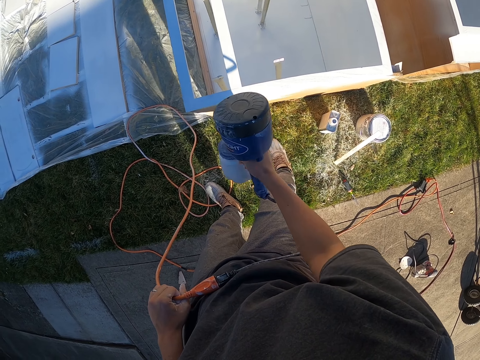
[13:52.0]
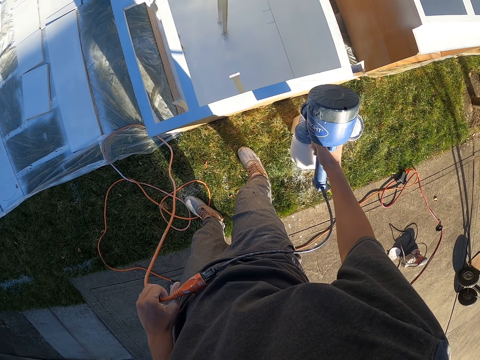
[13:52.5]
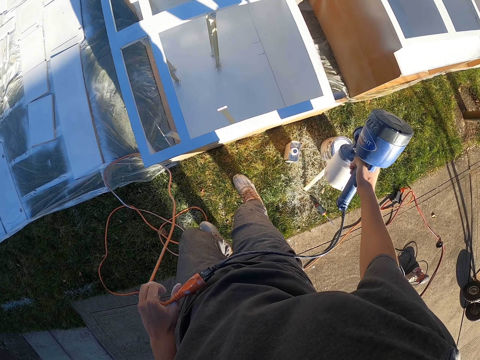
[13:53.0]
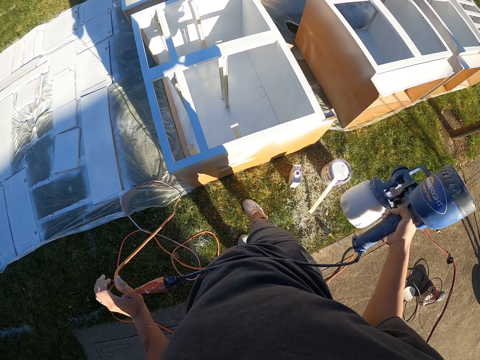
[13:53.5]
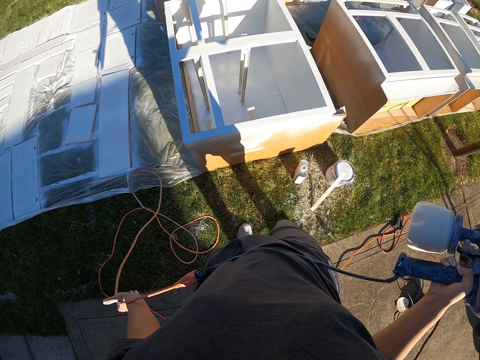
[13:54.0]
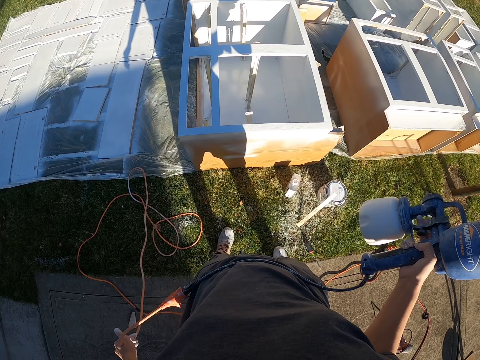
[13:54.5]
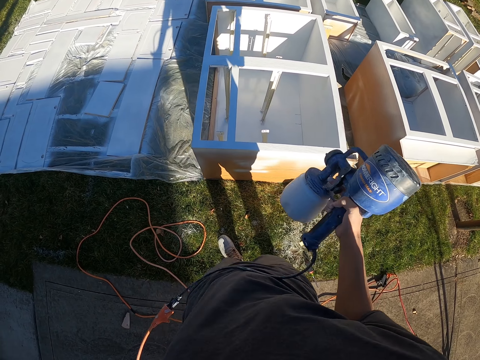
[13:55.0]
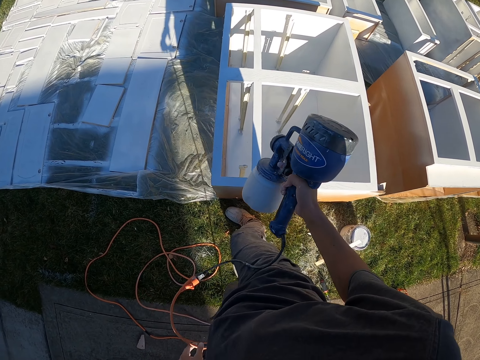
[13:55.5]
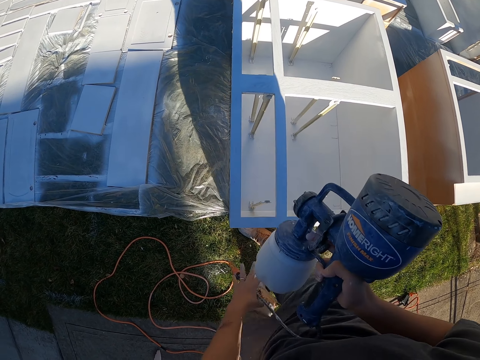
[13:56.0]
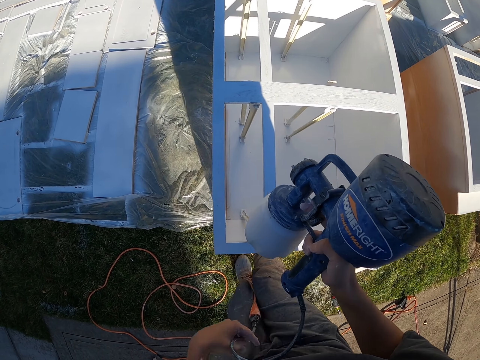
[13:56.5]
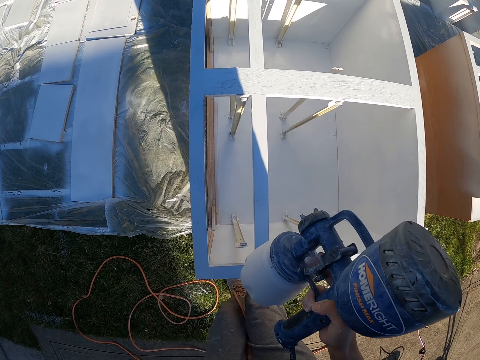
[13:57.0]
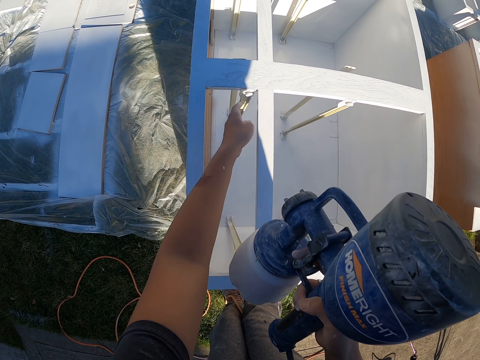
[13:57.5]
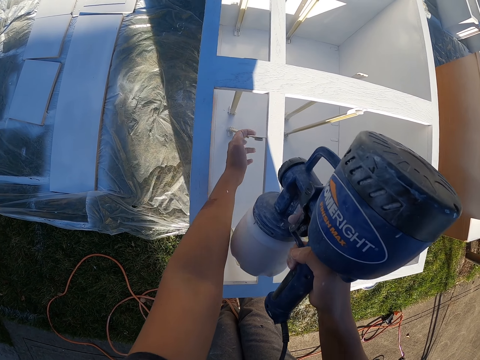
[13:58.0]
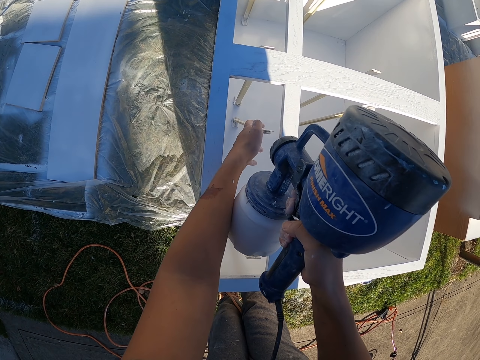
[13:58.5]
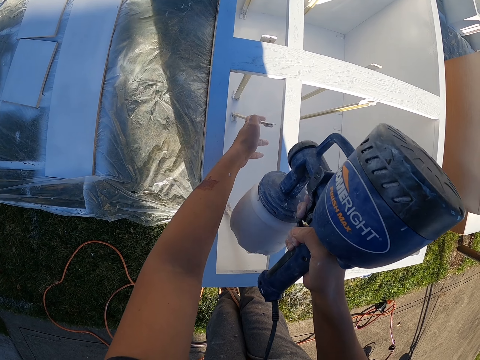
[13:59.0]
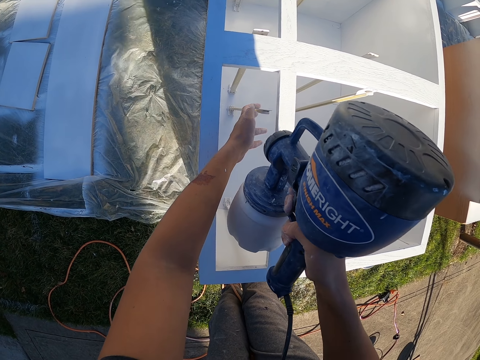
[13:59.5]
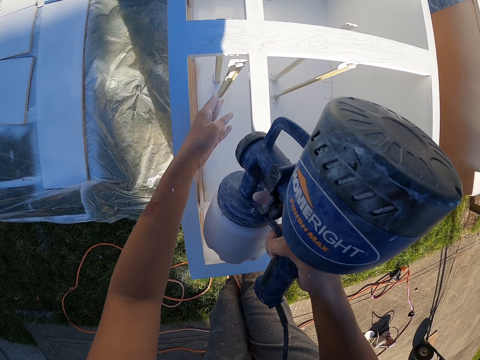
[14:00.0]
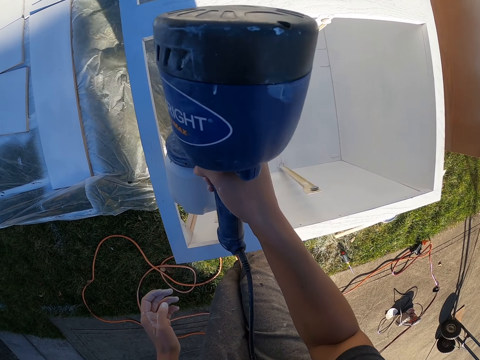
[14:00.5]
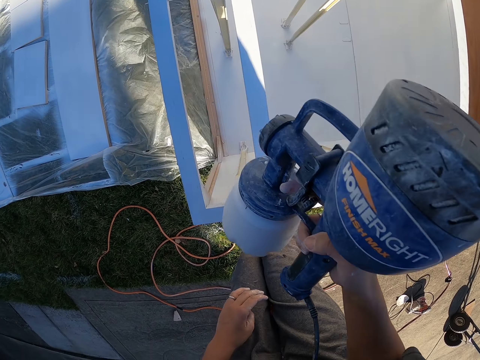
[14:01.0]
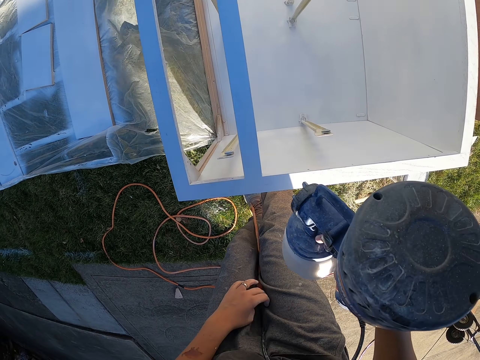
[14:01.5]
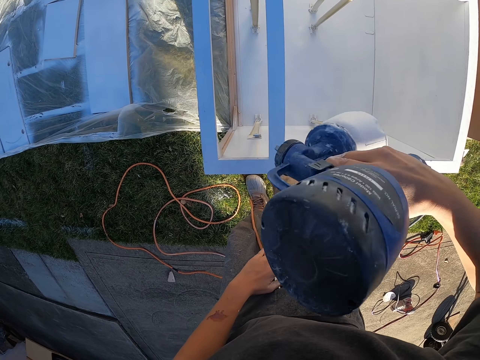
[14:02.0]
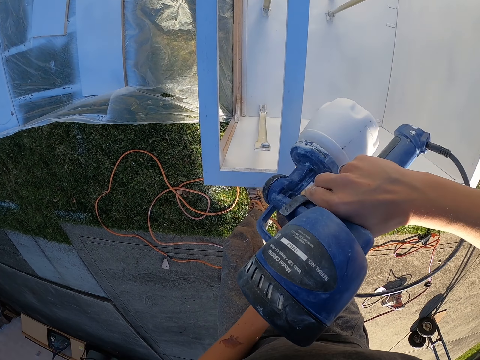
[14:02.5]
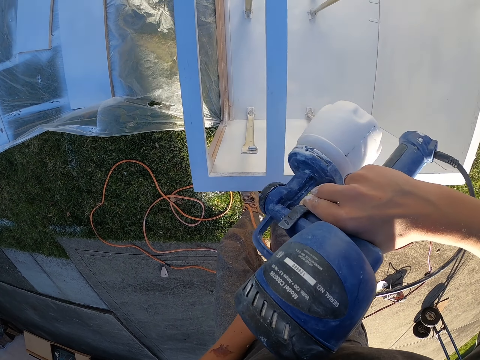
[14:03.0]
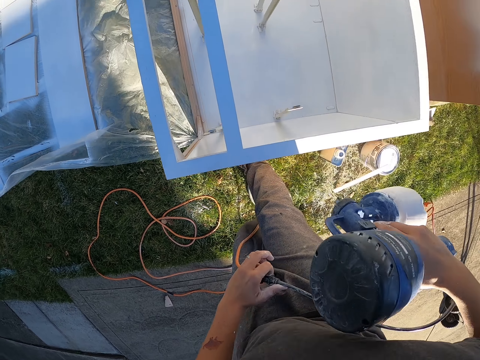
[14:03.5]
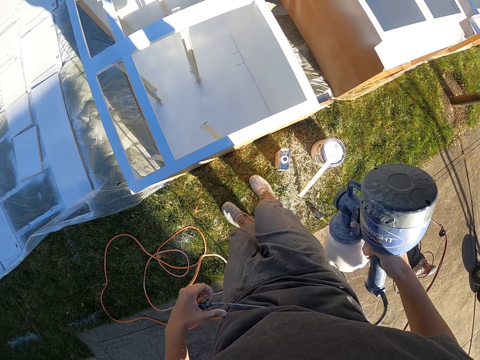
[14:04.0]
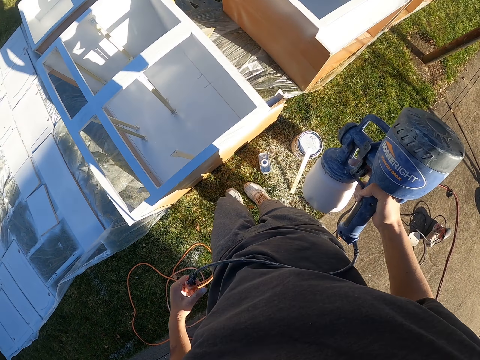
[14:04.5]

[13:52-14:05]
The camera wearer holds a painting gun. They hold the wood. They spray on the wood surface.

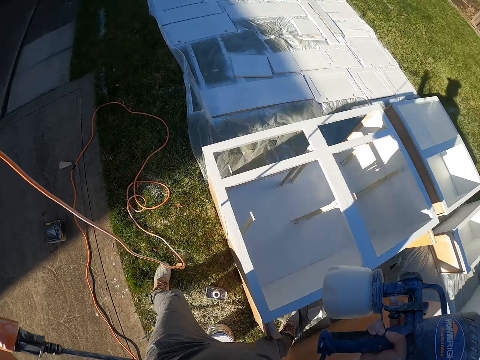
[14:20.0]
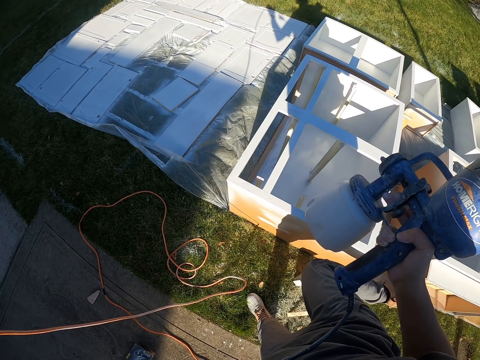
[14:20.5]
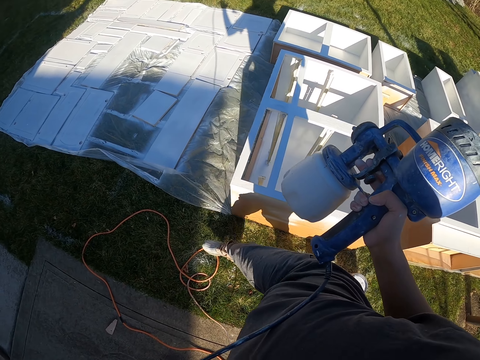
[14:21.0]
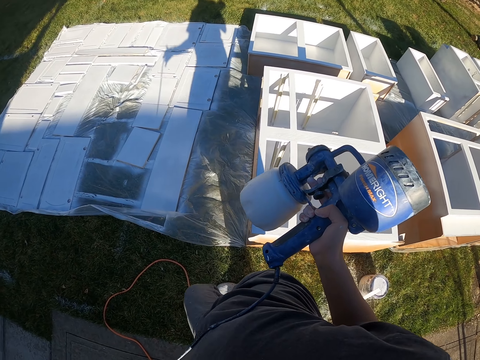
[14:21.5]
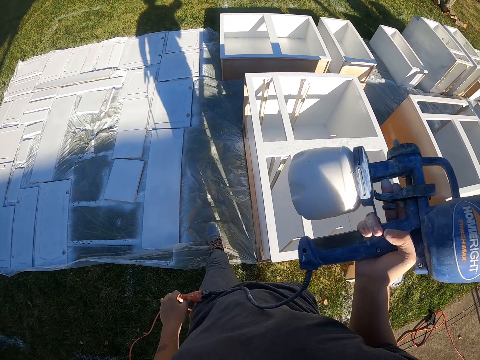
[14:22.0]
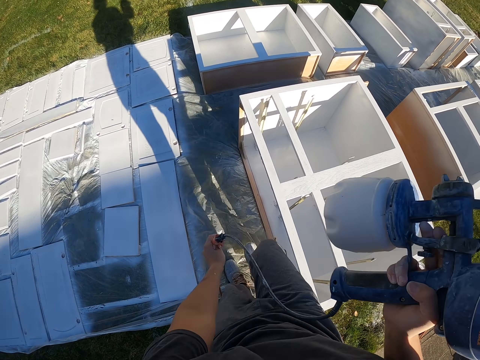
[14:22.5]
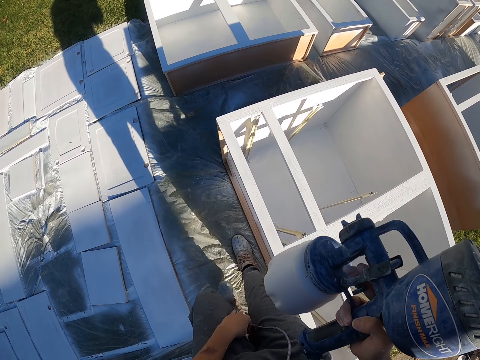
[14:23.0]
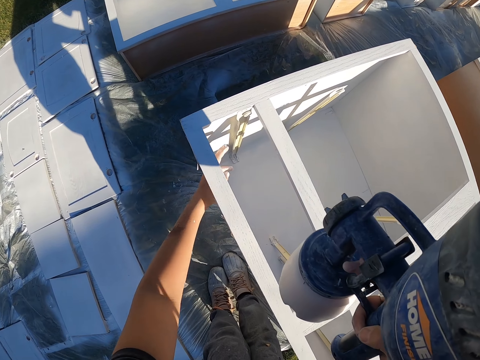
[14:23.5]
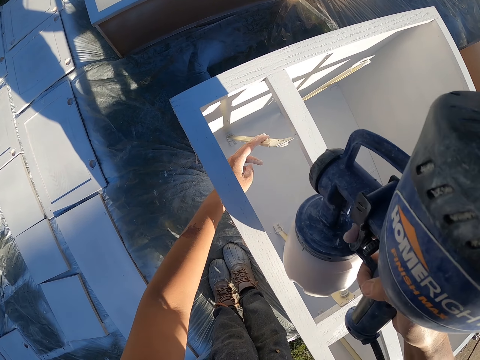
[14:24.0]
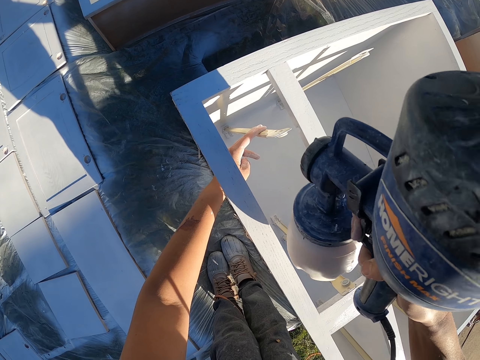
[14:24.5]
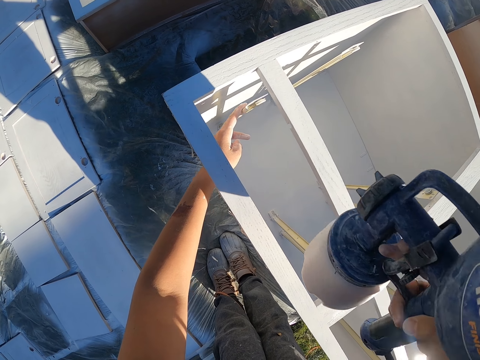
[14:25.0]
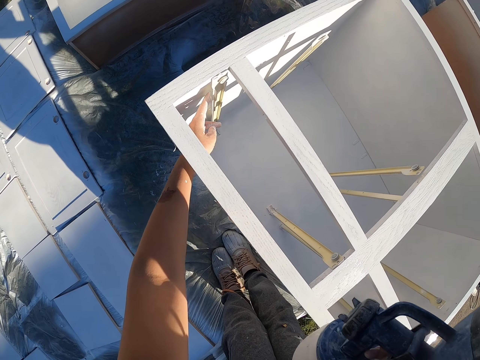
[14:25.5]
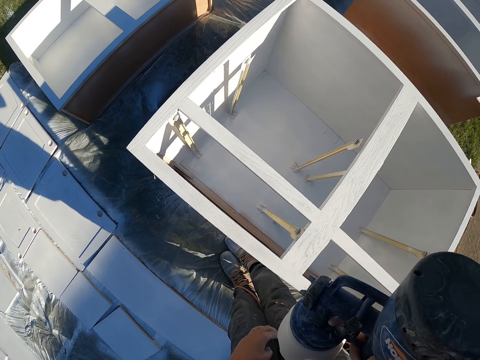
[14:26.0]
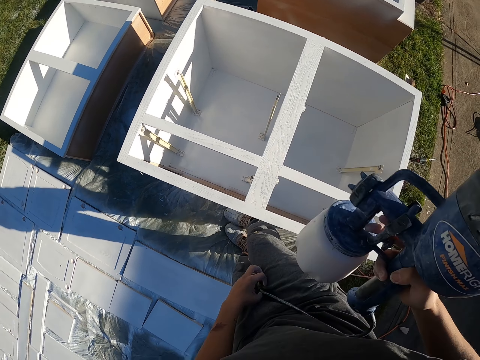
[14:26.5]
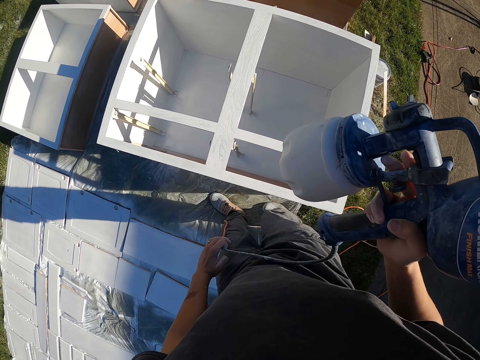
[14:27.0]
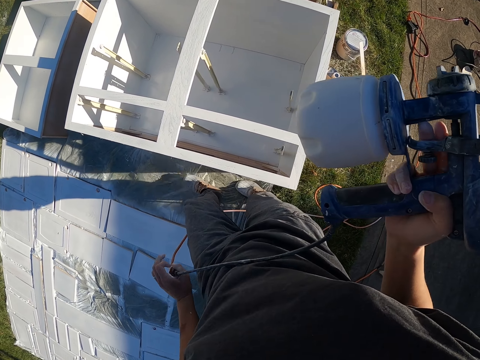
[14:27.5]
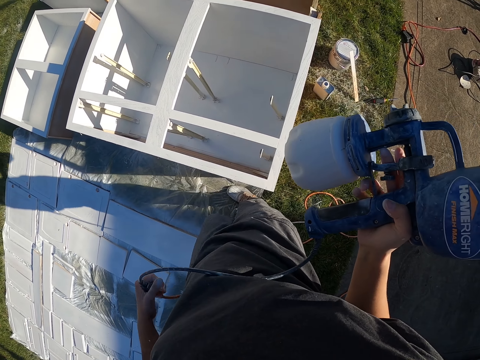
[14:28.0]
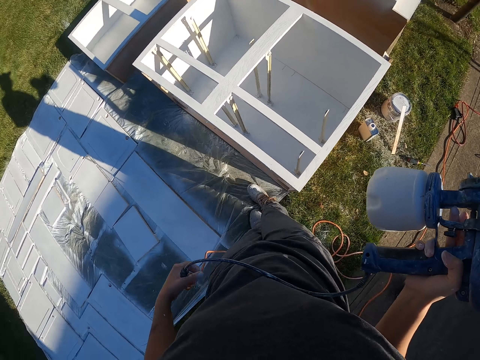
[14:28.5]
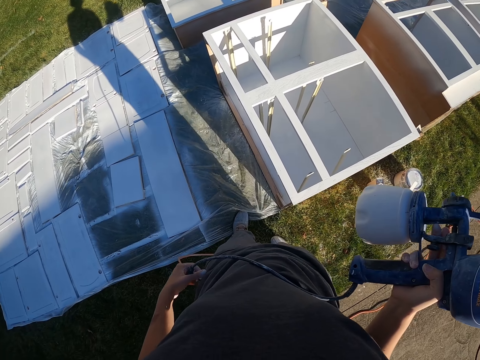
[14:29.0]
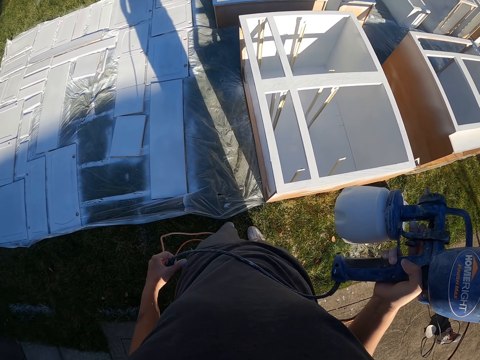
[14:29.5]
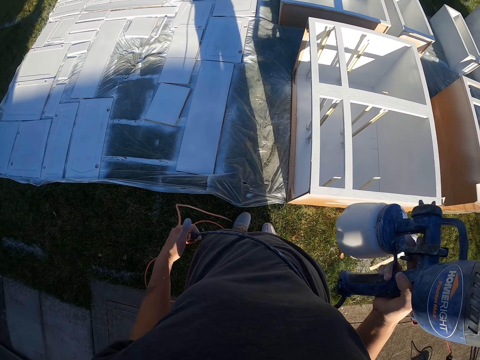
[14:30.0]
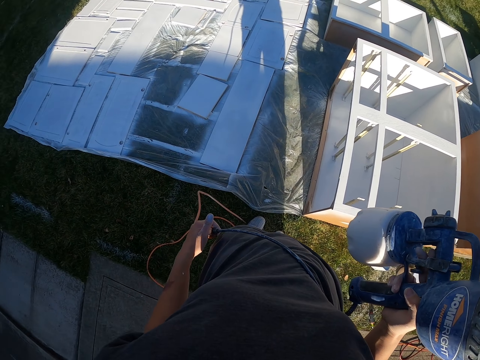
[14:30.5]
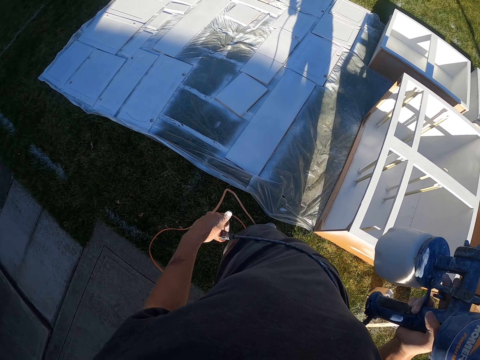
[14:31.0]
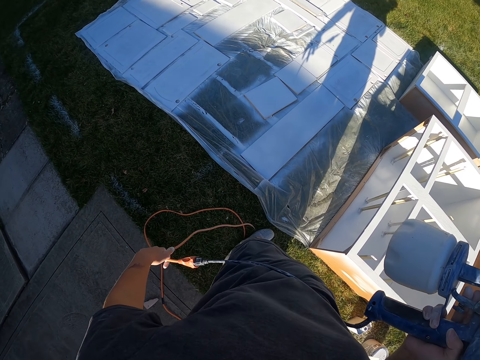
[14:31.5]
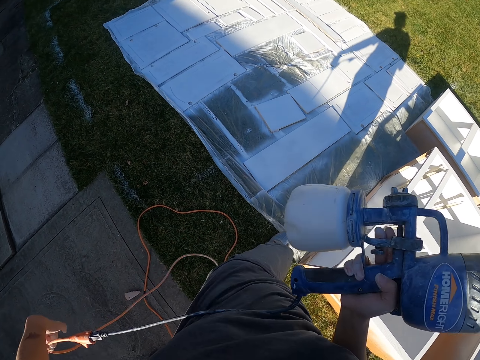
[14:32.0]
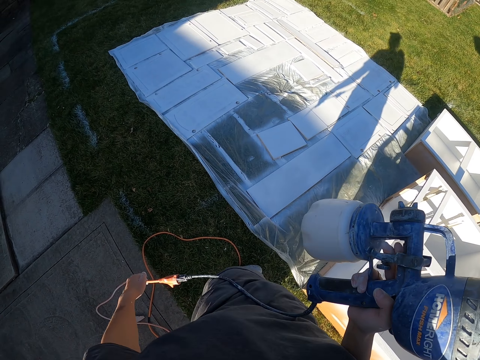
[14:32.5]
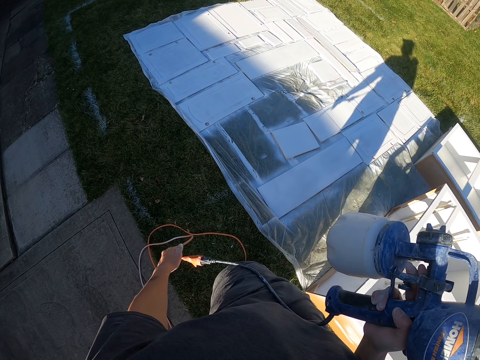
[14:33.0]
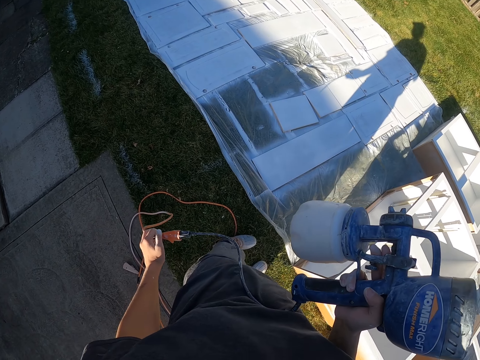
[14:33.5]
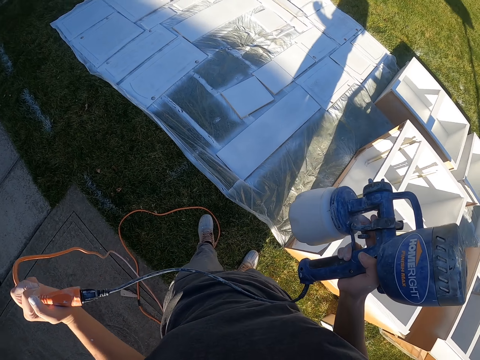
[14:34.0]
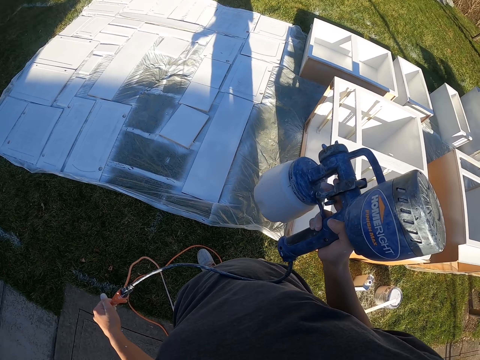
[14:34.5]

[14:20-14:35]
The camera wearer holds a spraying gun. They move around the furniture. They paint the furniture with a paint spray machine. They hold the spraying guns. They pull the cable.
